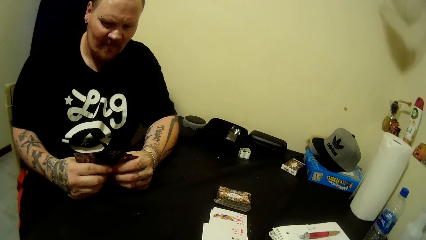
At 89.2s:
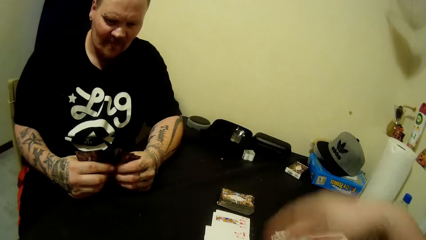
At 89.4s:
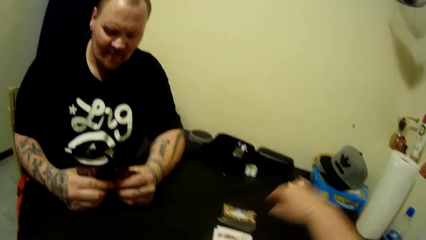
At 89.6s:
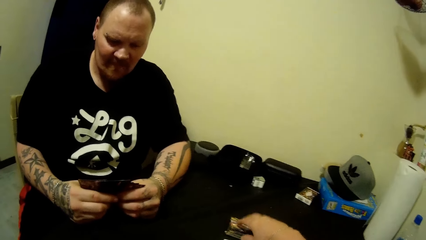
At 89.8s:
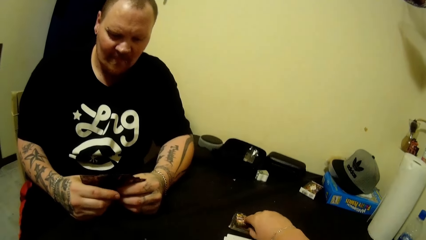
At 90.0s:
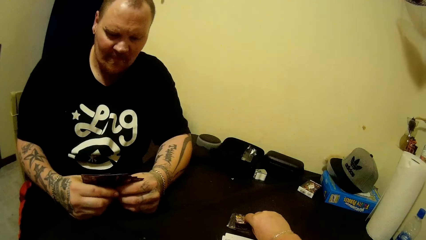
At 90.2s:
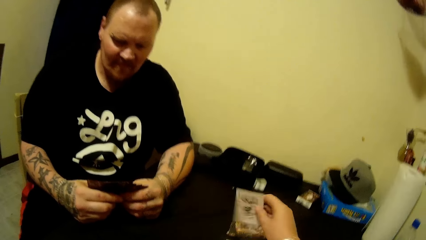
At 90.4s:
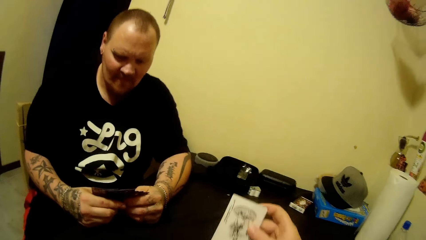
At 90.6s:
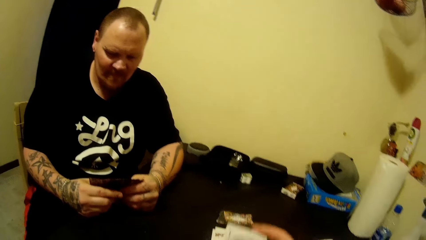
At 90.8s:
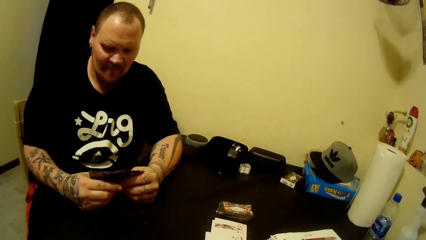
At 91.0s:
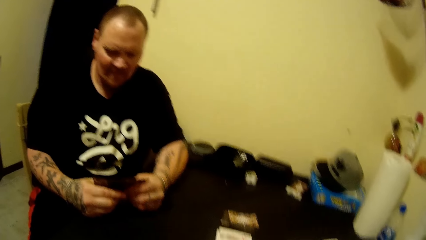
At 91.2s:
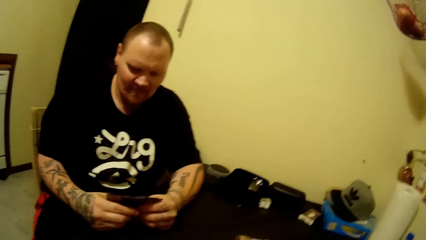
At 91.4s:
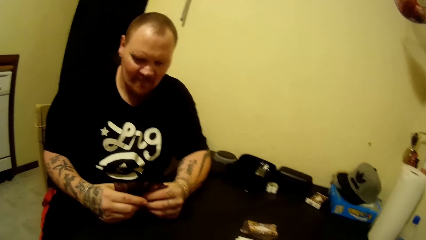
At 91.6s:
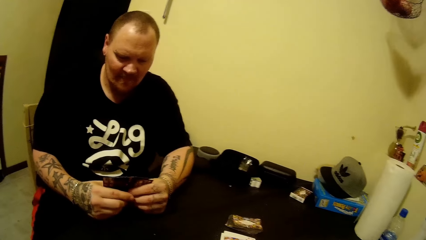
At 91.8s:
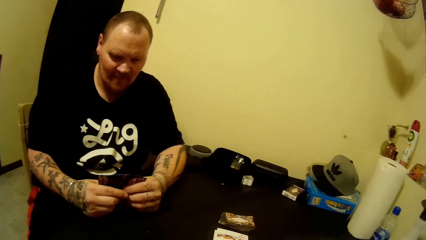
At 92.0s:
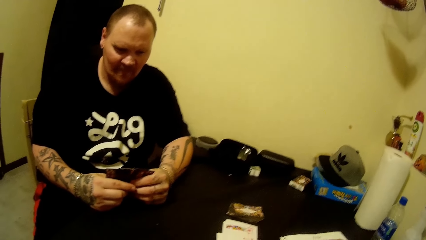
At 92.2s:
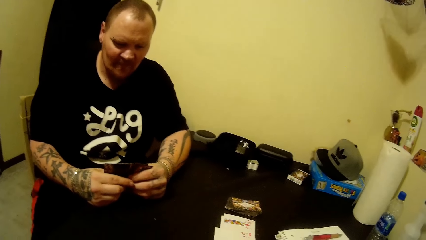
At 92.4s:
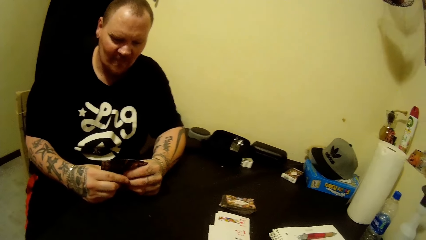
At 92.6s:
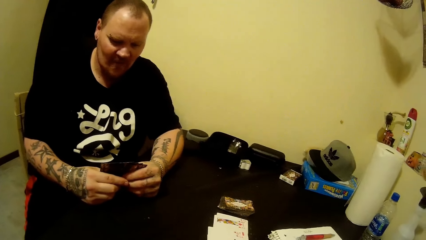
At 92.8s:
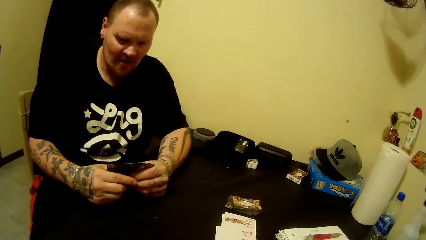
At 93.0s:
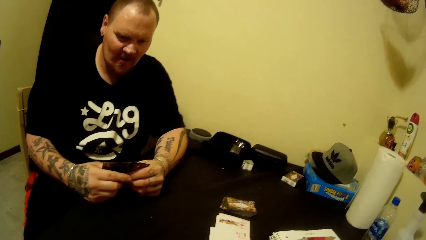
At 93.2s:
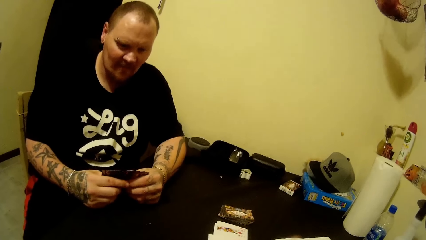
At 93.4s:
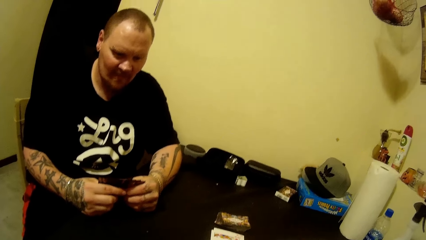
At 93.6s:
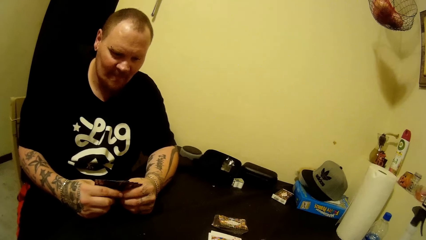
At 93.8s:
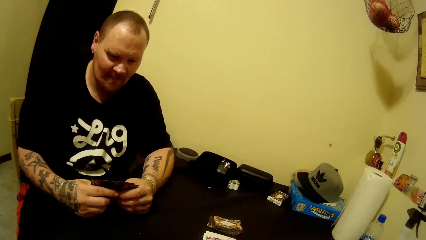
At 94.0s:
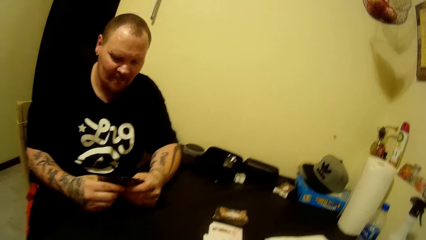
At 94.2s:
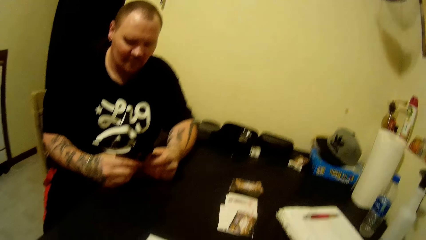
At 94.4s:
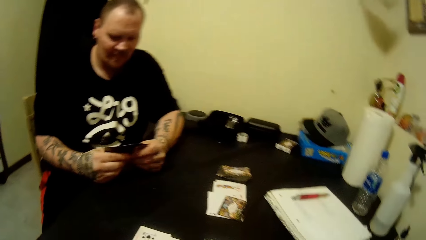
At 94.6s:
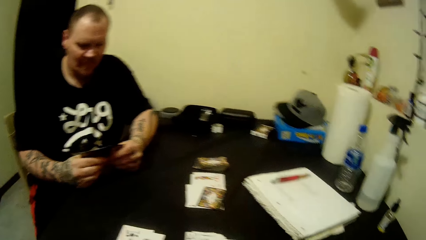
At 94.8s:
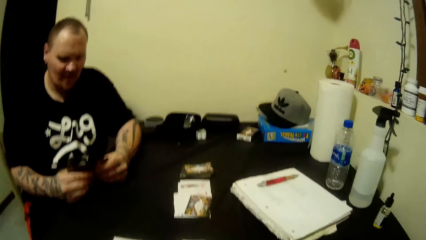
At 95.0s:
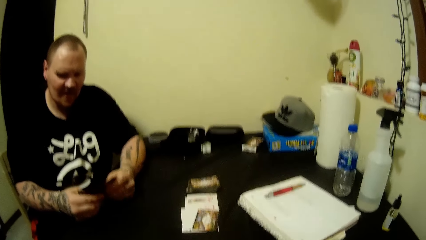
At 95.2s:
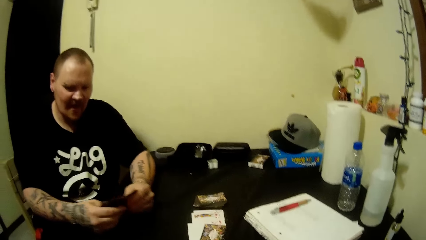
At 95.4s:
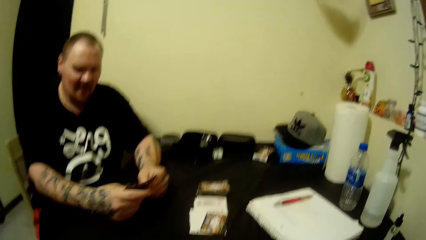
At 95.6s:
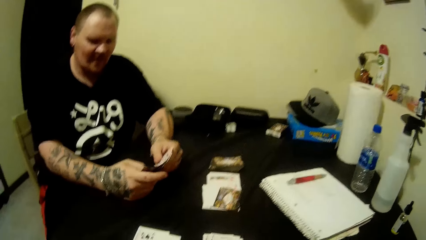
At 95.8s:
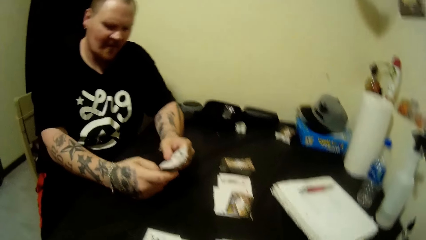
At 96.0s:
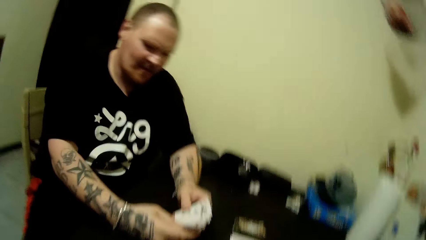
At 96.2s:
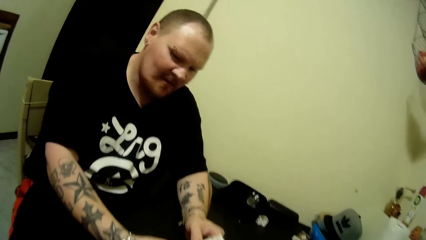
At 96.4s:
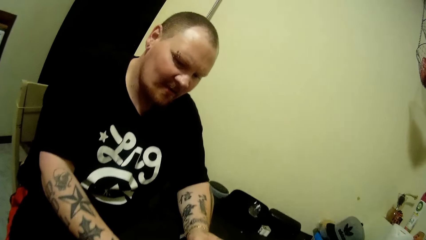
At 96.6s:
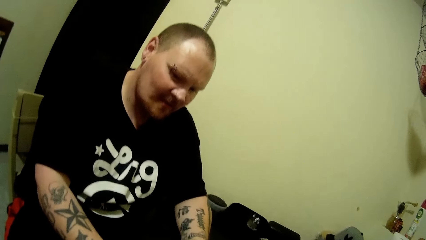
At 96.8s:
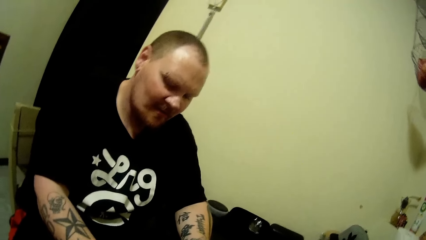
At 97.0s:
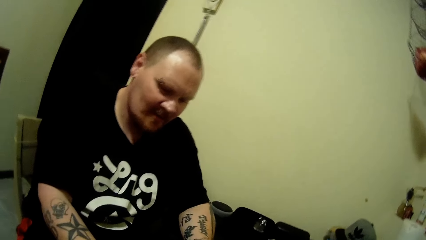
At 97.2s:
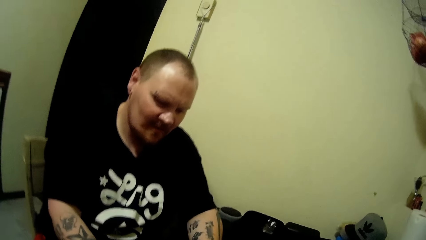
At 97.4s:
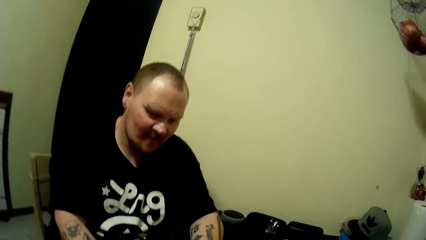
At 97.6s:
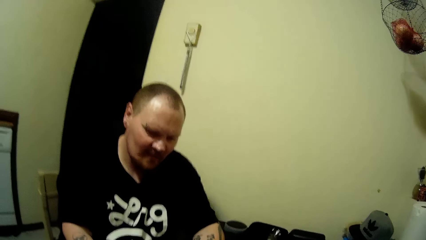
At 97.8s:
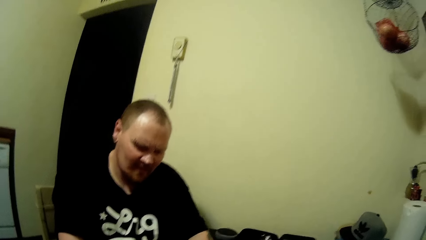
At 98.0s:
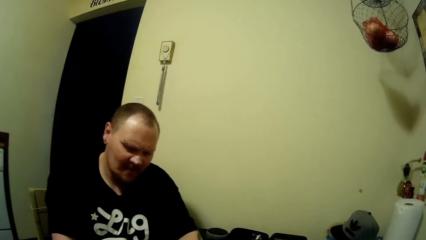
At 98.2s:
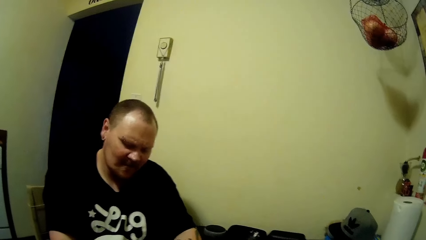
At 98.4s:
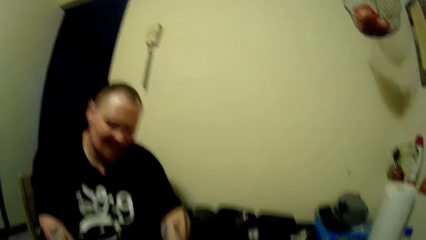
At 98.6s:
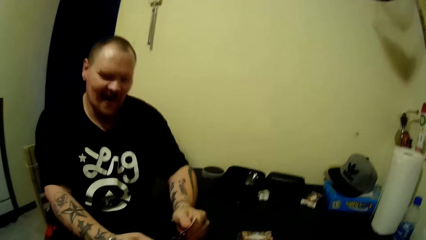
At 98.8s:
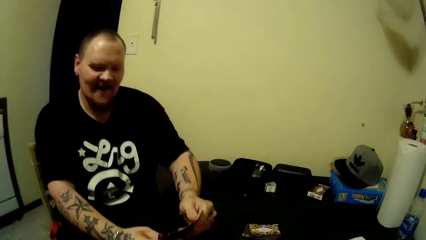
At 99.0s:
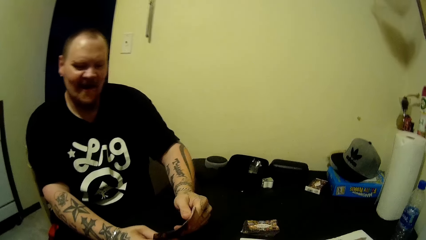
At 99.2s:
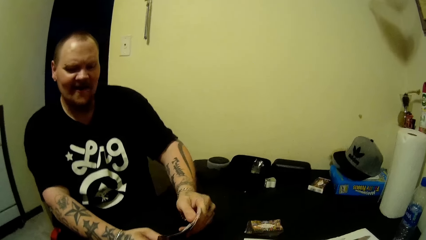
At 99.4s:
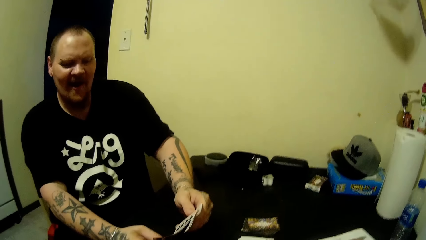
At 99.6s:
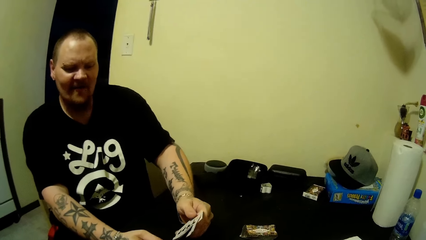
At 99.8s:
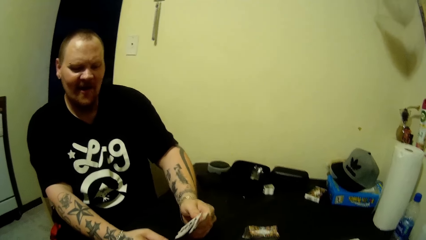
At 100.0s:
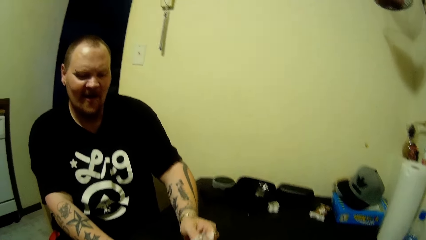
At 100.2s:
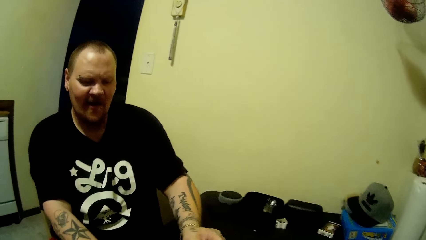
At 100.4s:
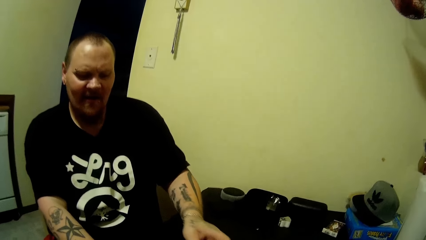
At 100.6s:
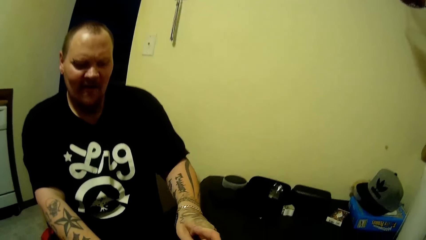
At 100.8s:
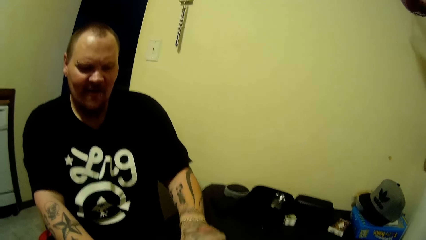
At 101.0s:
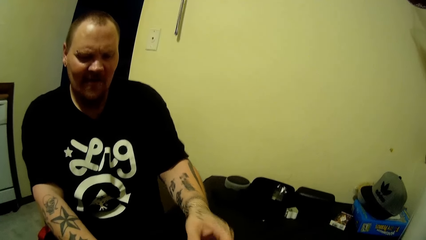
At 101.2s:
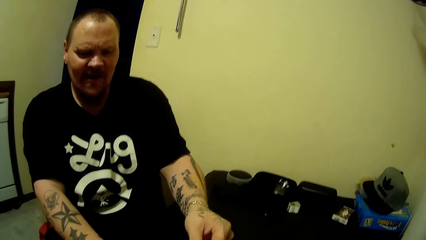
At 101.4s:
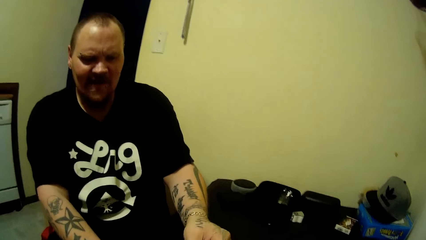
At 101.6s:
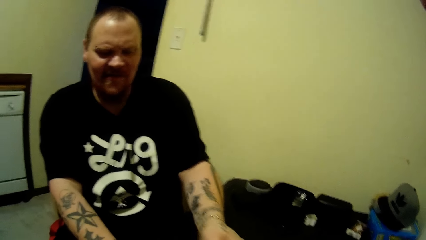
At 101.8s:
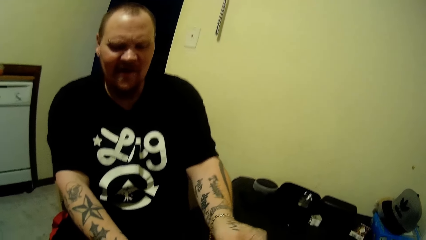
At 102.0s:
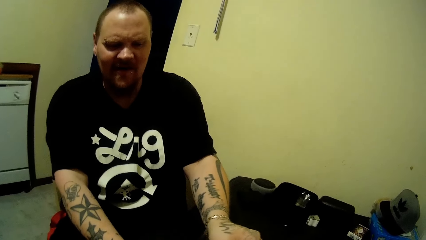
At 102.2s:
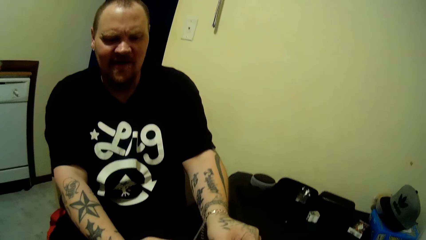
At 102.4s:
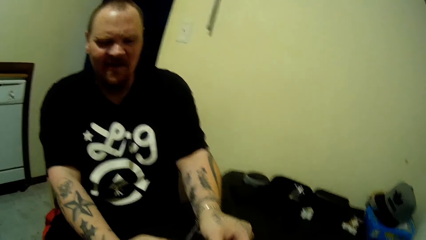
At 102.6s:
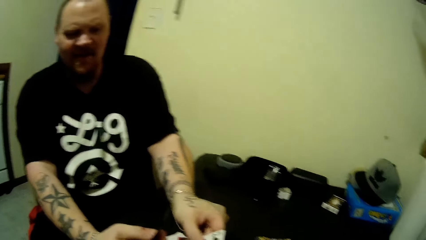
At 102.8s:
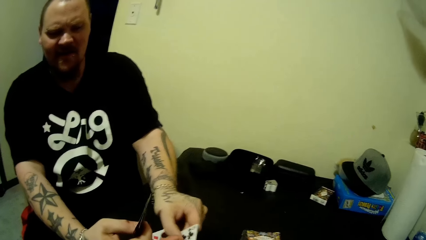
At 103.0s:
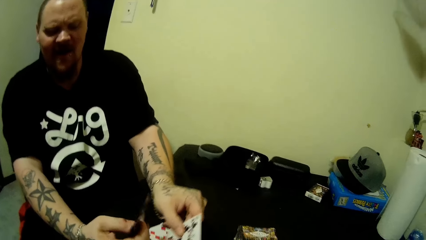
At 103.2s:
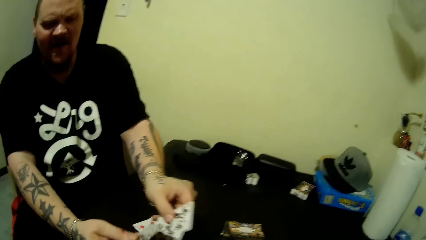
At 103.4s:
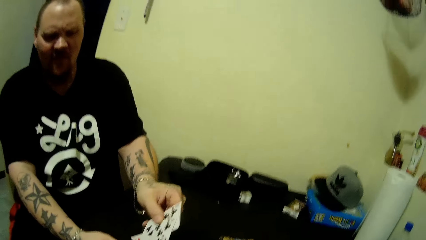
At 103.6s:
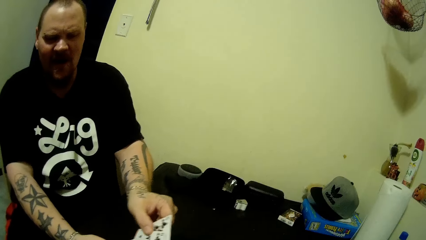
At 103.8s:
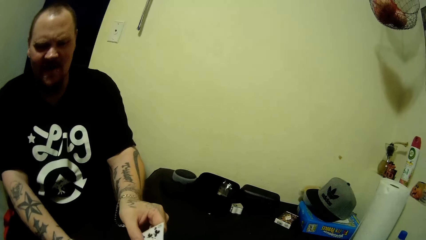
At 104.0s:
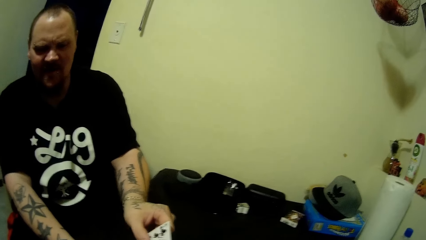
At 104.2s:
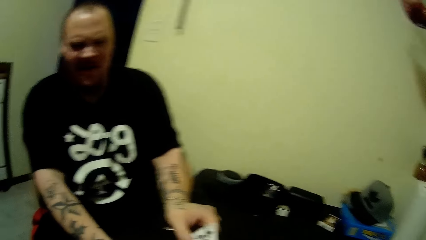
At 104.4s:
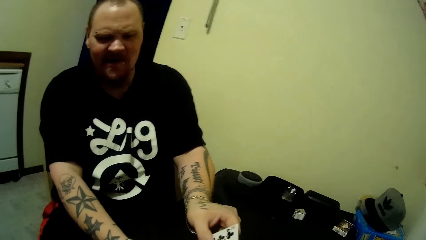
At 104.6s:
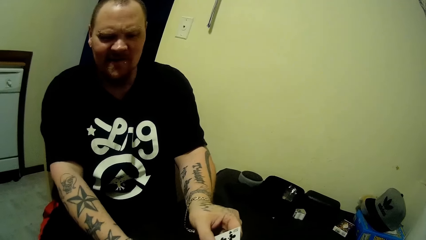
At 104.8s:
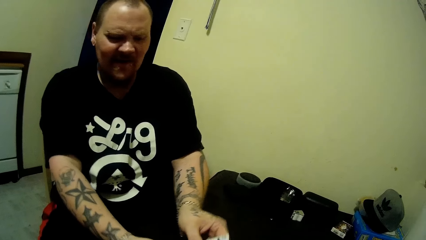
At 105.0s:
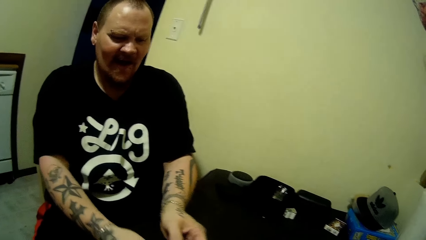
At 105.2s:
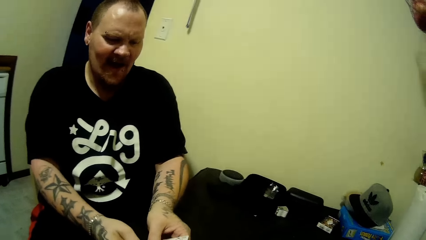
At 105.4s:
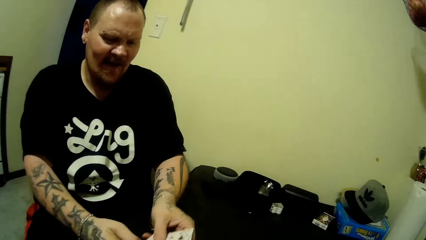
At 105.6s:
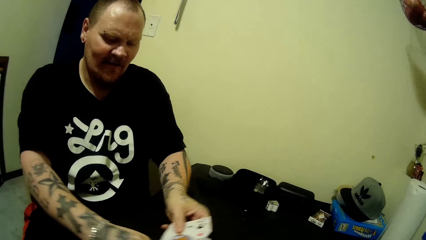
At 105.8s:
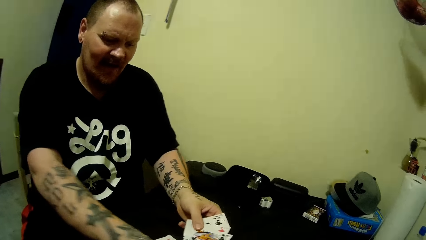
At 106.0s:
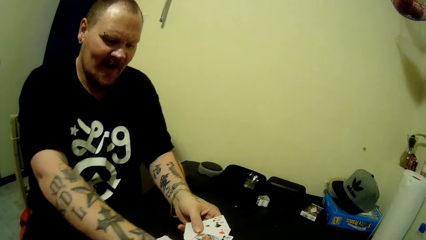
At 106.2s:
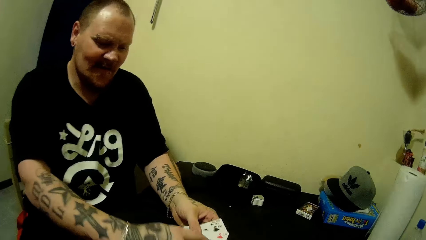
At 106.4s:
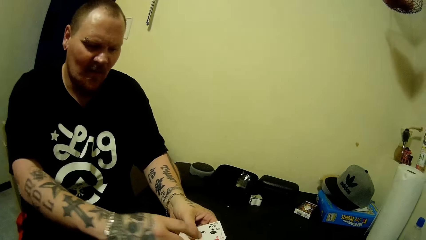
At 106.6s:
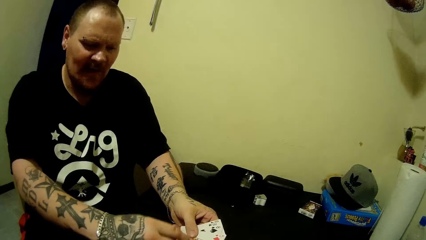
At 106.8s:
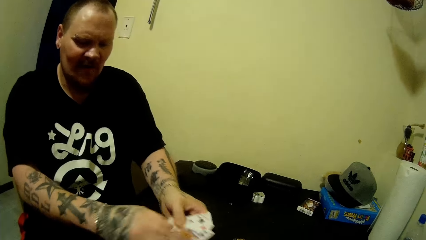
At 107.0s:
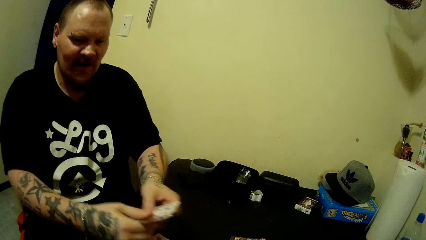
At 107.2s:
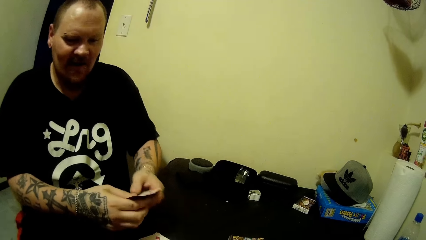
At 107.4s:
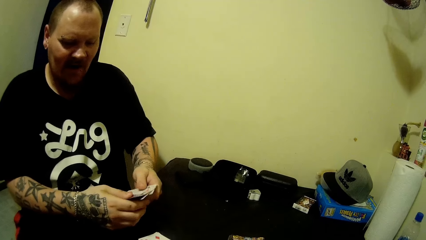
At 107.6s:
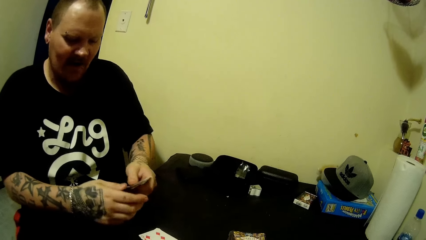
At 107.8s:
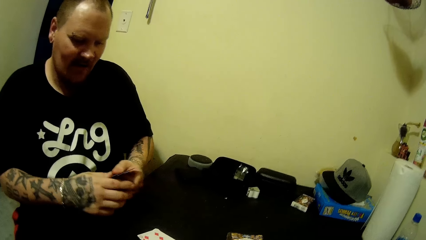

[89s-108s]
The camera wearer picks up a card from the table with her right hand. She looks at a man. She talks to the man. The man shuffles the cards in his hands. The camera wearer plays cards with the man.
